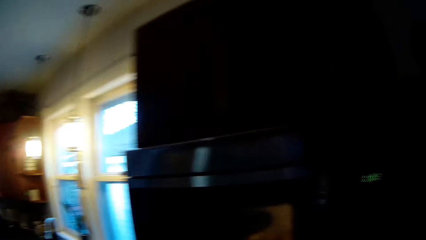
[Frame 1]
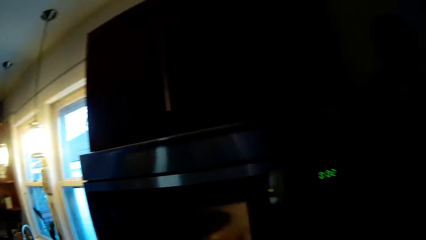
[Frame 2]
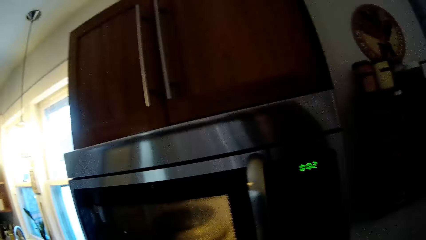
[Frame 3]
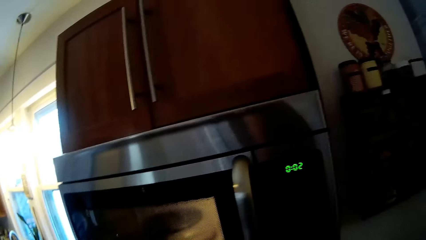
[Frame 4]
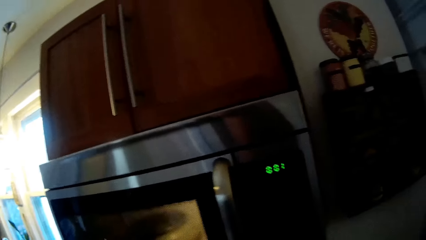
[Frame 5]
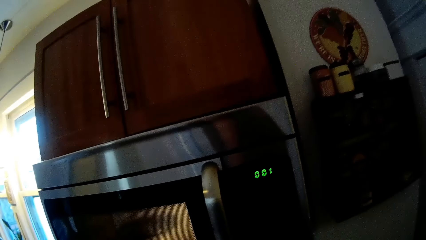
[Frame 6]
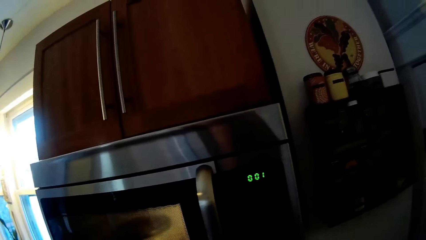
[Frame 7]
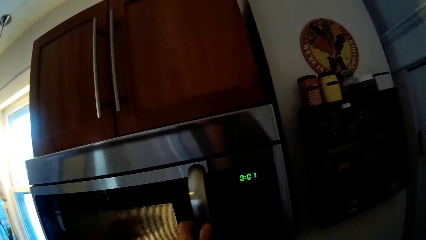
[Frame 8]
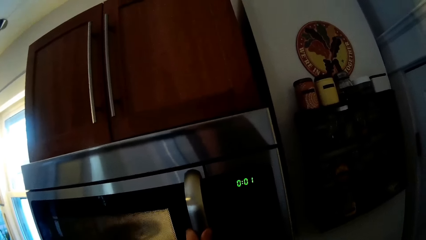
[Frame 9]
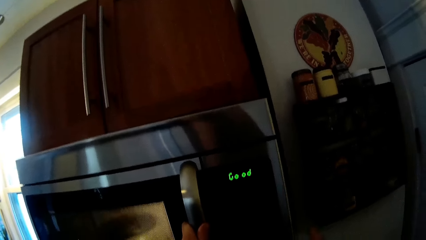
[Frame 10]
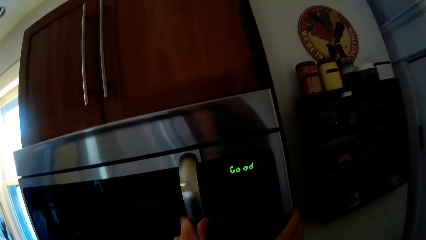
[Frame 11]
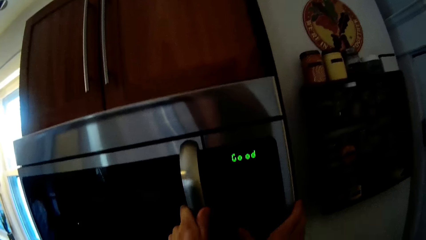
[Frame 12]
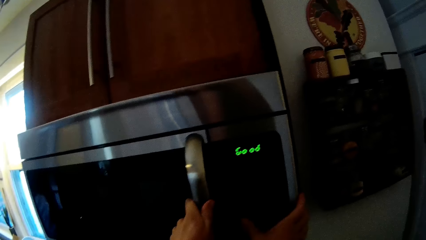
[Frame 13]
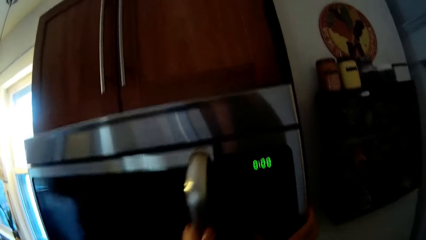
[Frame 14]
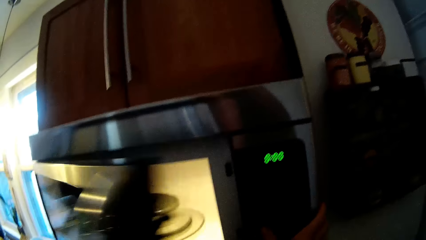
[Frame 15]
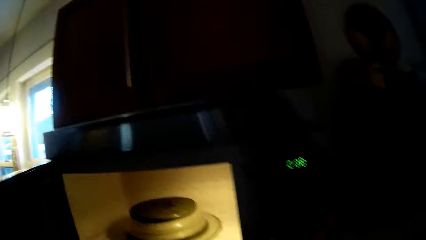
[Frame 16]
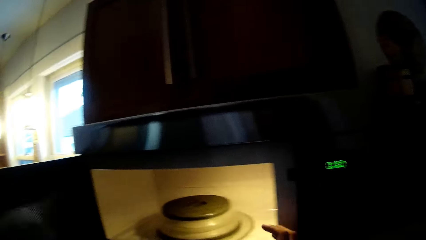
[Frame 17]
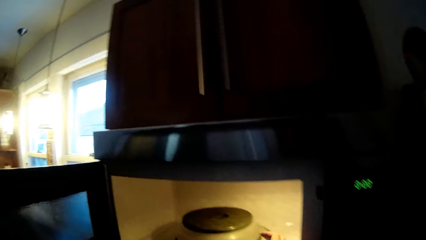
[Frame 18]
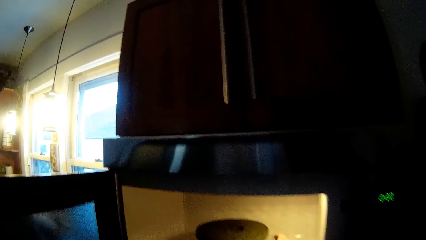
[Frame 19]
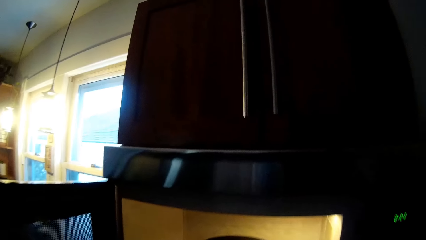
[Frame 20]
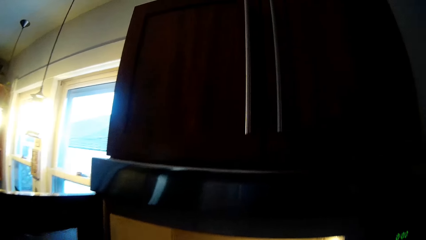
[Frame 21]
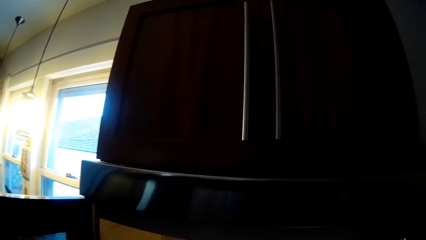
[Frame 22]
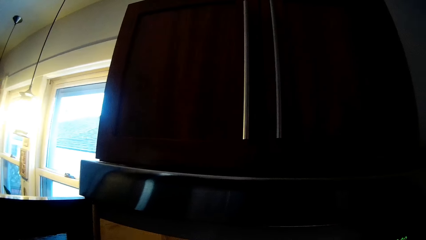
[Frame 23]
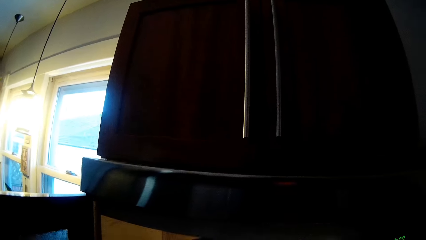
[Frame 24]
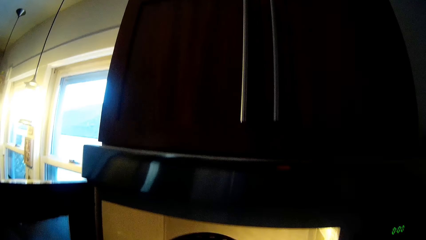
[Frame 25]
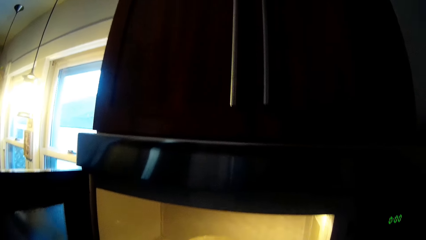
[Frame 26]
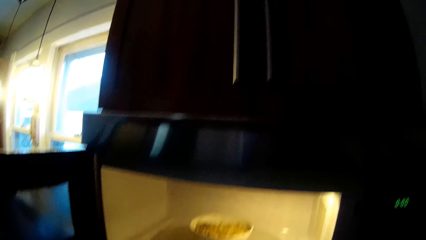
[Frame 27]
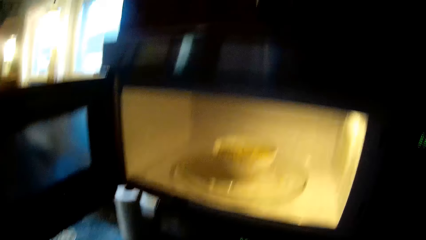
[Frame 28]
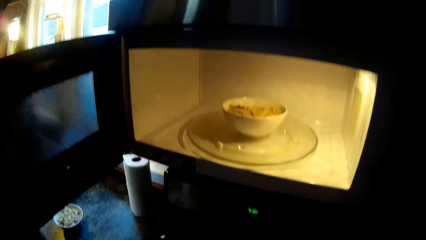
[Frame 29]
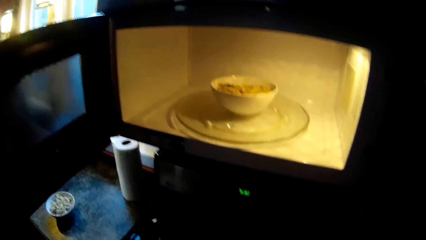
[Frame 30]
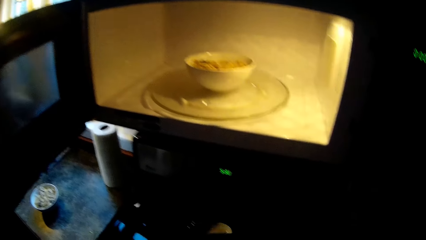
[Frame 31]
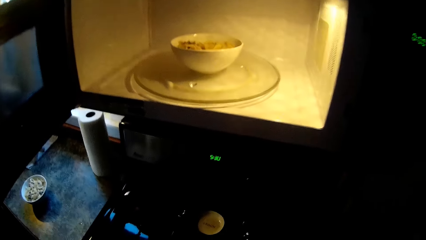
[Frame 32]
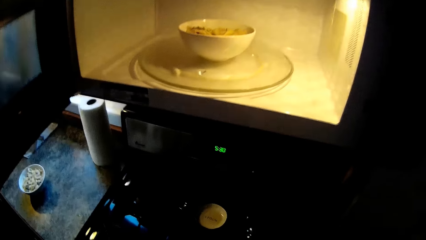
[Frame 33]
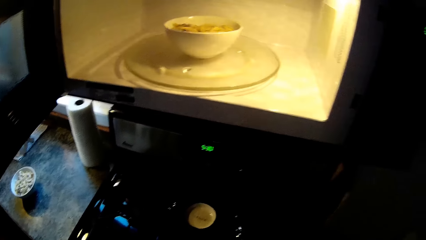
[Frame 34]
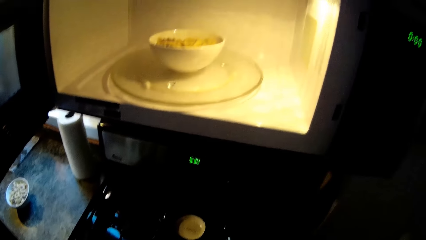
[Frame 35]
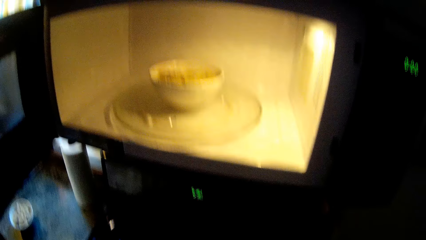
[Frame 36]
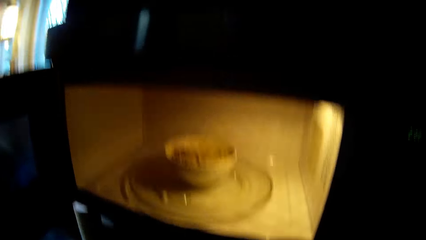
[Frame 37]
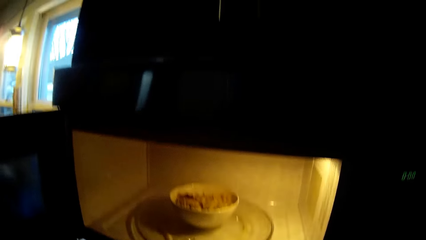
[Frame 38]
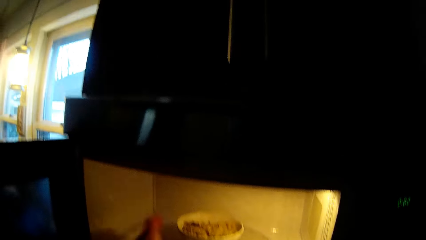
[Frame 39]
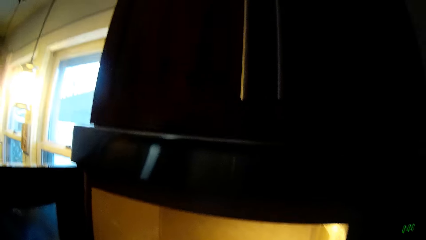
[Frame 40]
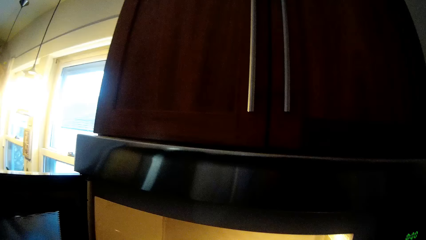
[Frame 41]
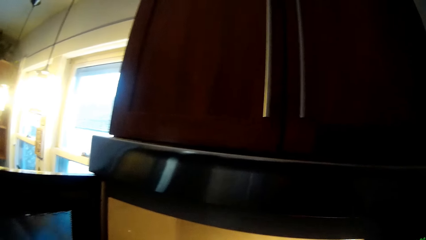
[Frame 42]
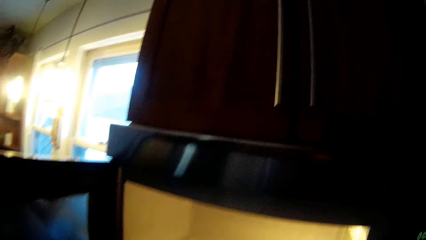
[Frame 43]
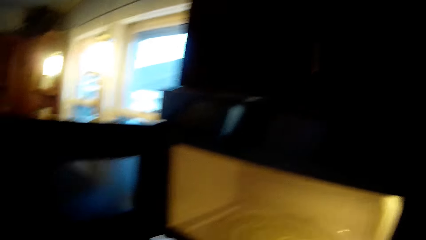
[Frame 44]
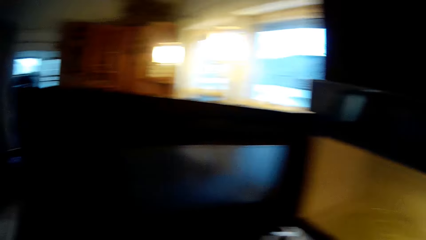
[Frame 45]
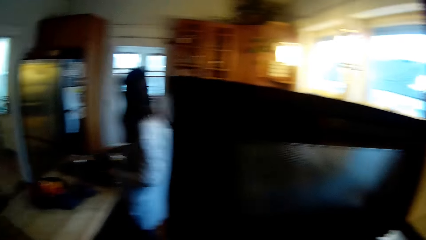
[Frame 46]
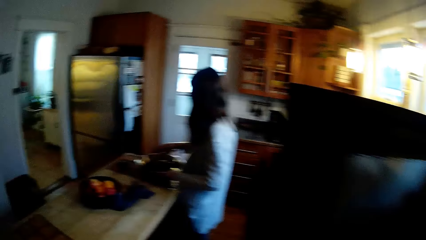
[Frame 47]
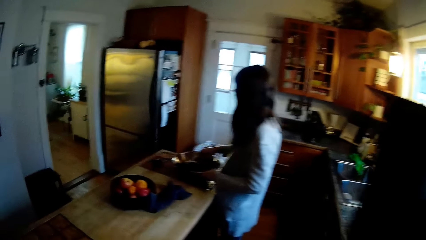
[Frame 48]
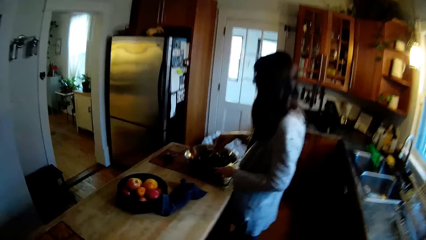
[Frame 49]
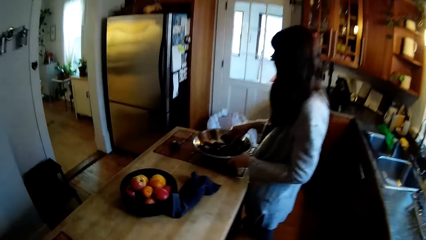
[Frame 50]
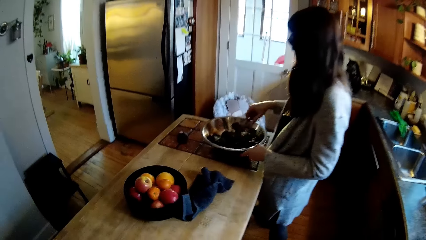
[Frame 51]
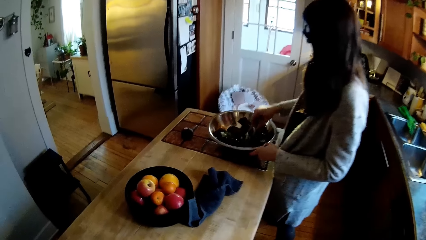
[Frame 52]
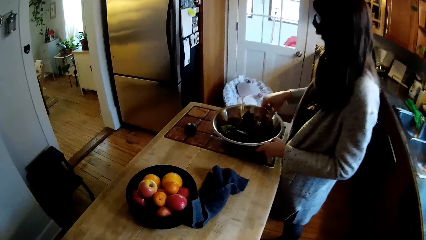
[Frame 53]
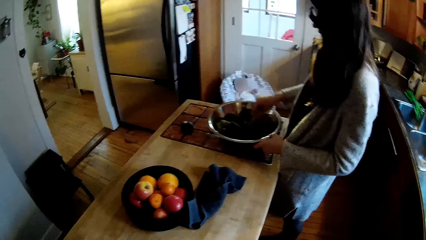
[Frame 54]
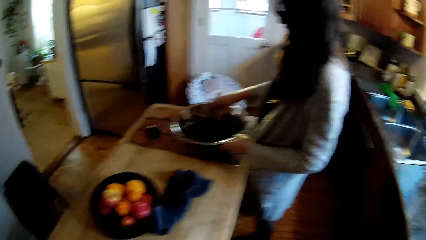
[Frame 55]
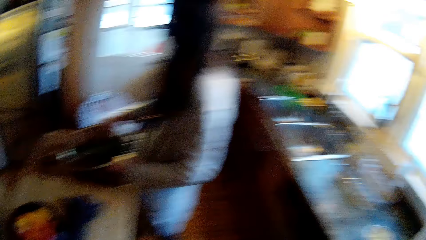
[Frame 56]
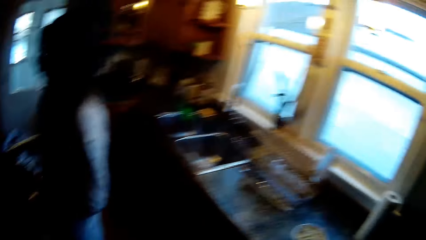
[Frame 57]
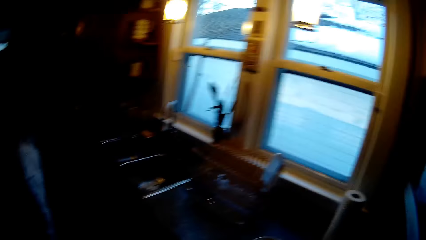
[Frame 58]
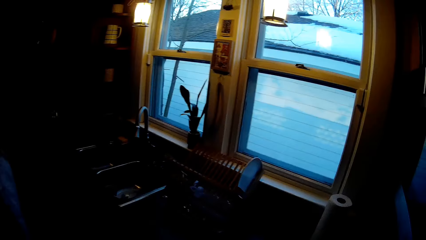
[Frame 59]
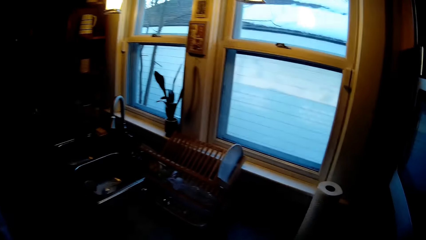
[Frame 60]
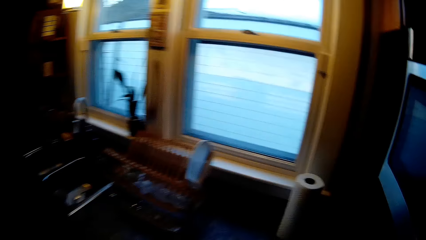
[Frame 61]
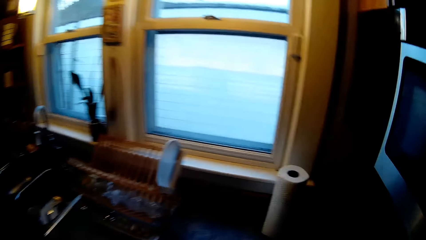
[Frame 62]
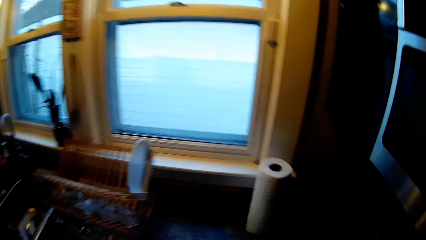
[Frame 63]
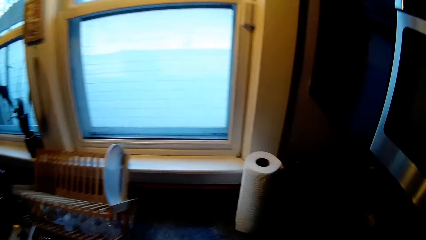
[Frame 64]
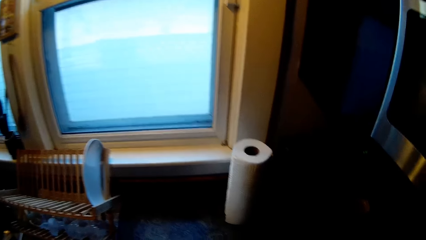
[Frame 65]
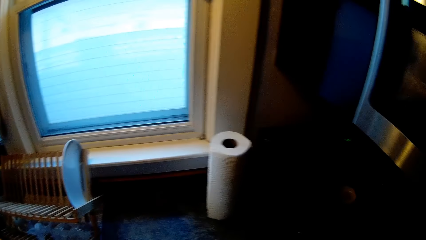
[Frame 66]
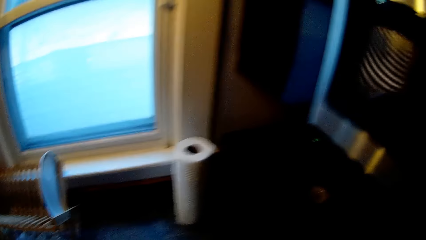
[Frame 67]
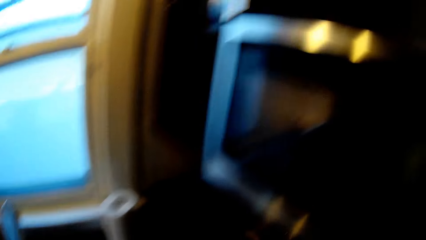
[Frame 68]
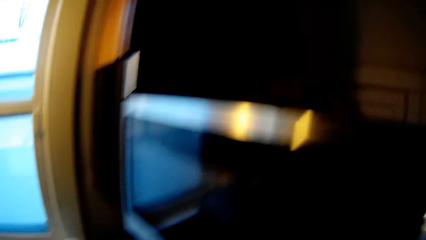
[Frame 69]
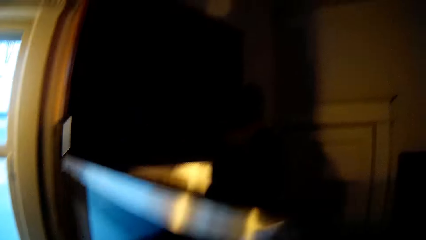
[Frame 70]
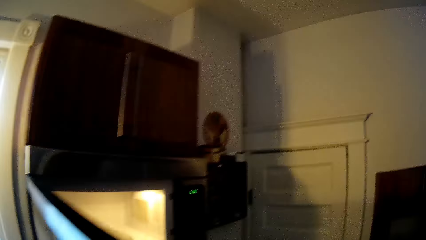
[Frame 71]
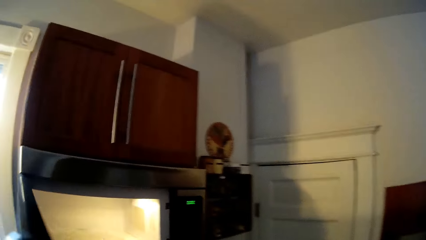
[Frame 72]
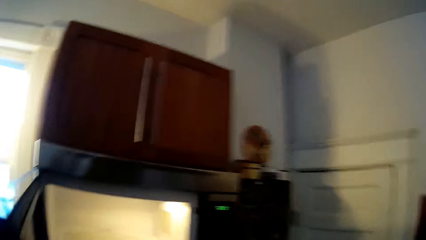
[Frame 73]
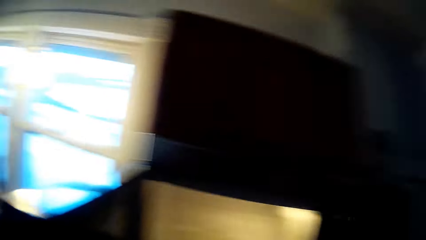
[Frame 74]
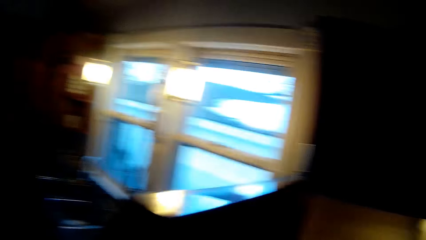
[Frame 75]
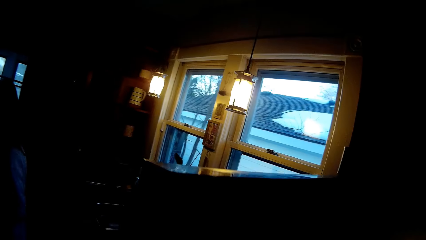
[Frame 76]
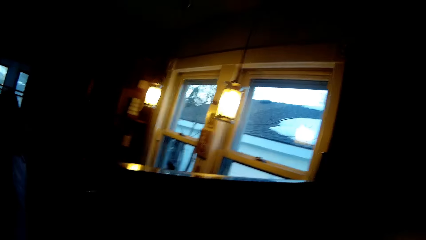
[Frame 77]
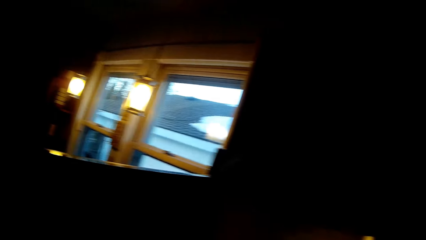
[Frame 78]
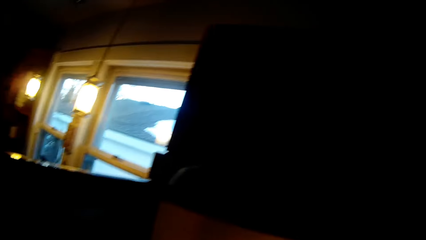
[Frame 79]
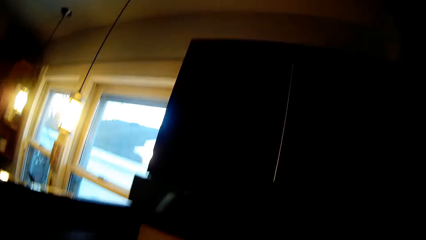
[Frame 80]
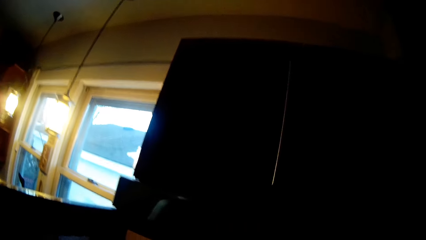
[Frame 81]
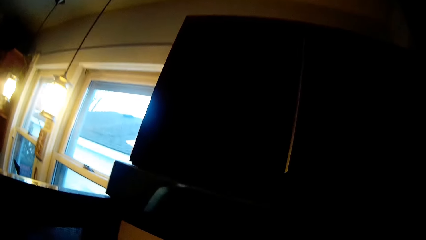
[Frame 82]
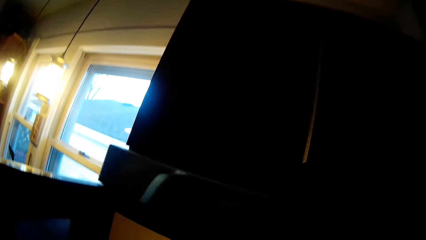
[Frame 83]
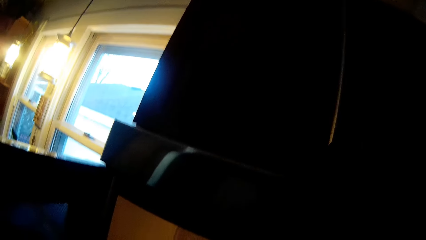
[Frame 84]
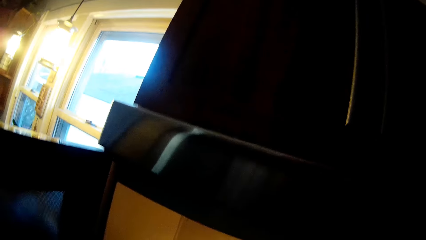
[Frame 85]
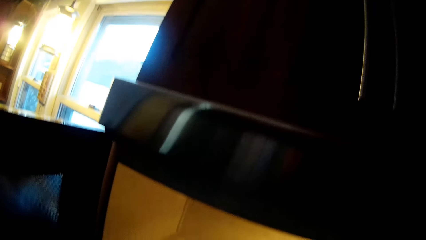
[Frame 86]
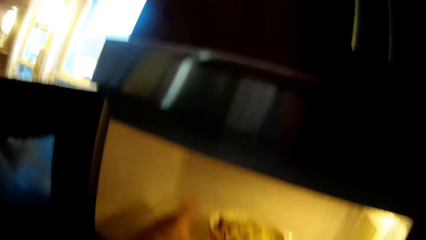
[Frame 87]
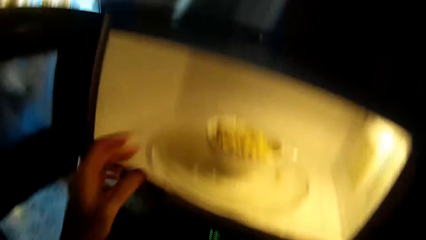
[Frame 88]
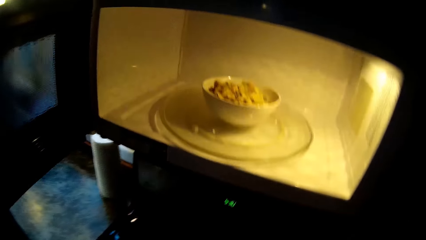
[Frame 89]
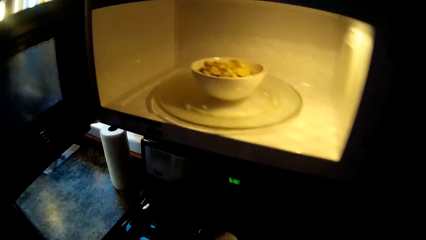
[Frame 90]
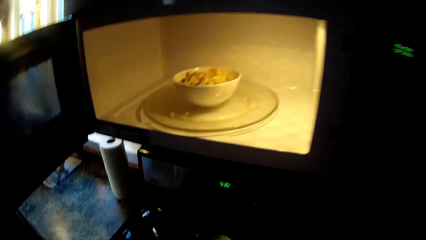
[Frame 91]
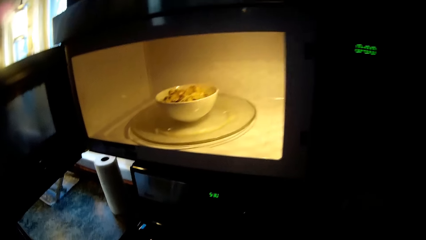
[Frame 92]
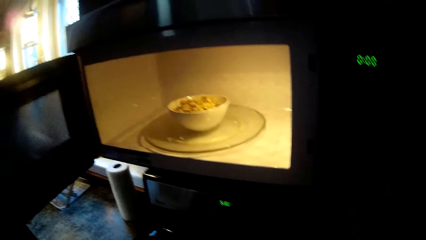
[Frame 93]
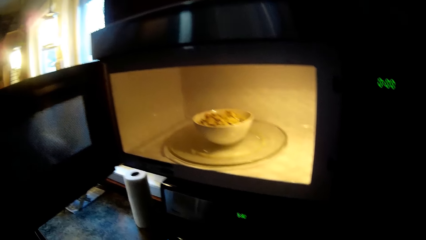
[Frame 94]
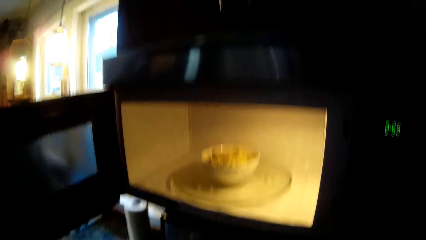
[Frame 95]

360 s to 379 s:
The camera wearer opens the microwave with his left hand. He removes a microwave cover from a plate in the microwave with his right hand. The woman mixes the veggies with a spoon in her right hand. The camera wearer drops the plate in the microwave with both hands.
